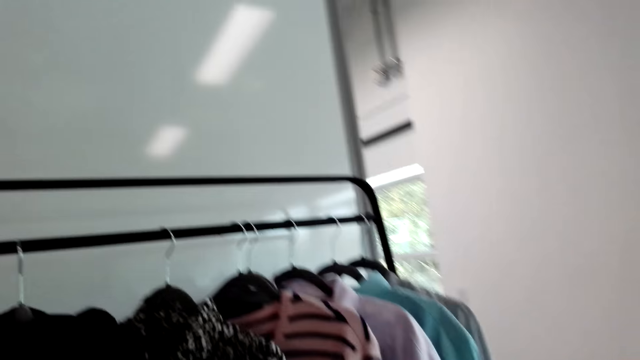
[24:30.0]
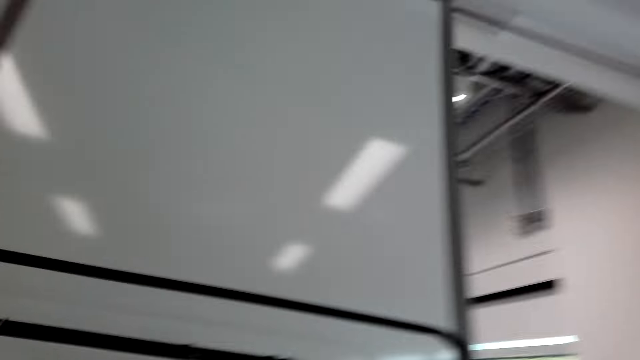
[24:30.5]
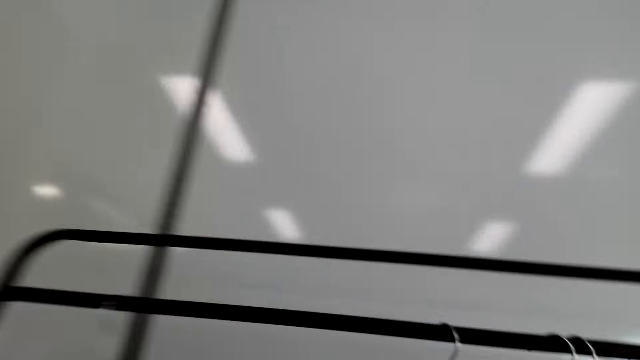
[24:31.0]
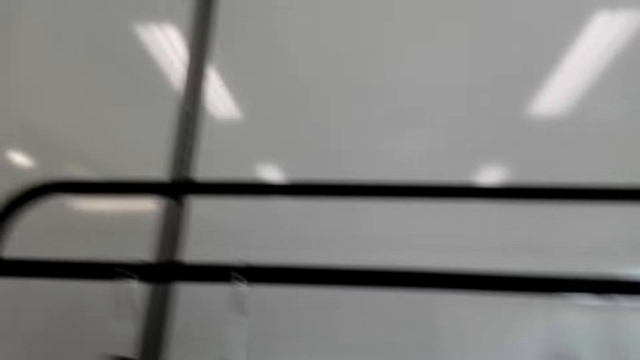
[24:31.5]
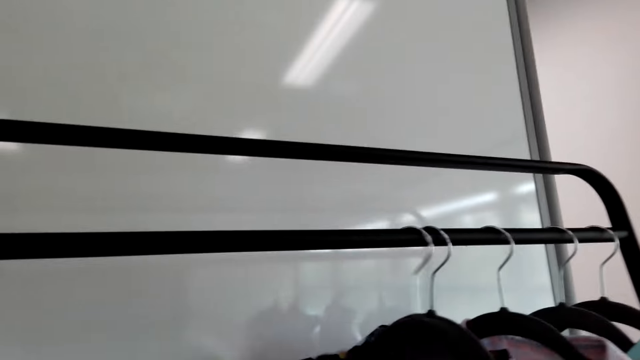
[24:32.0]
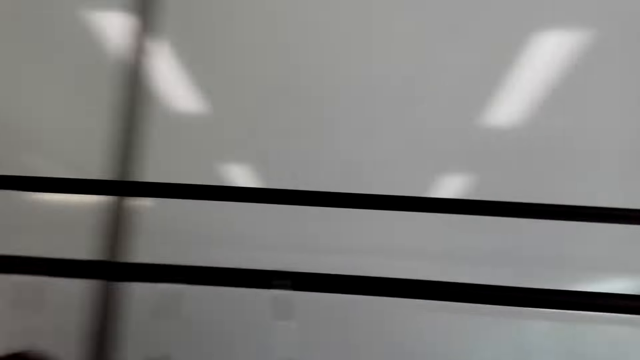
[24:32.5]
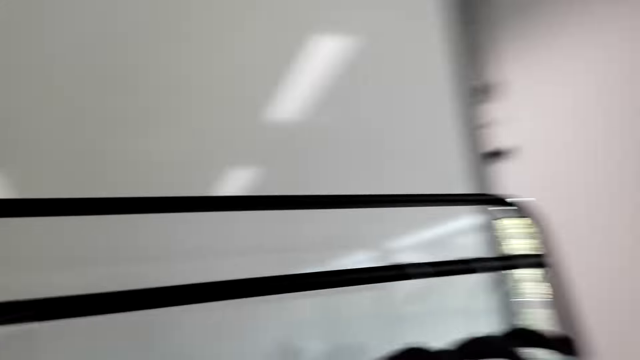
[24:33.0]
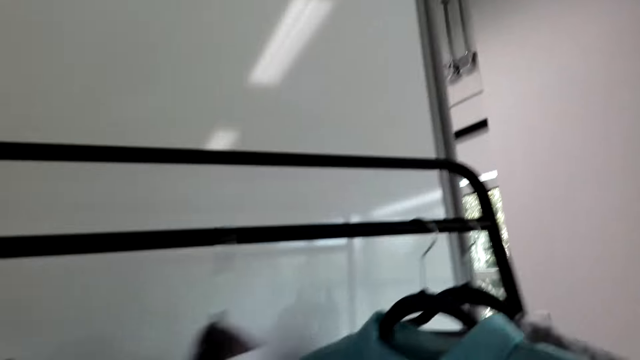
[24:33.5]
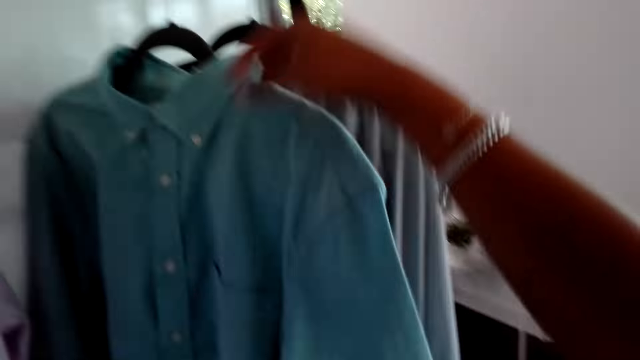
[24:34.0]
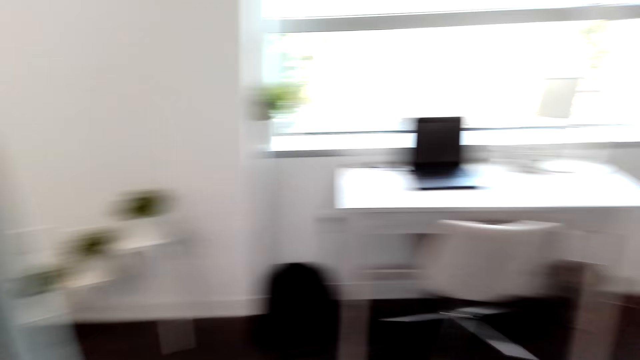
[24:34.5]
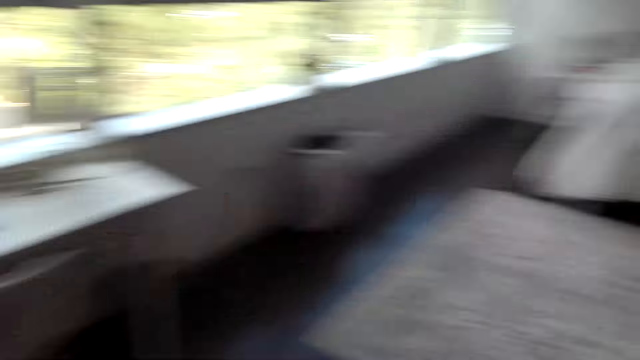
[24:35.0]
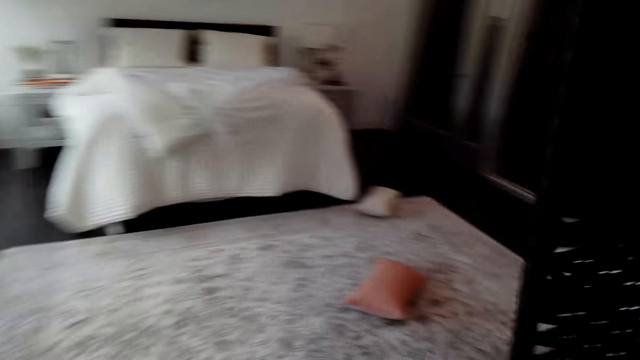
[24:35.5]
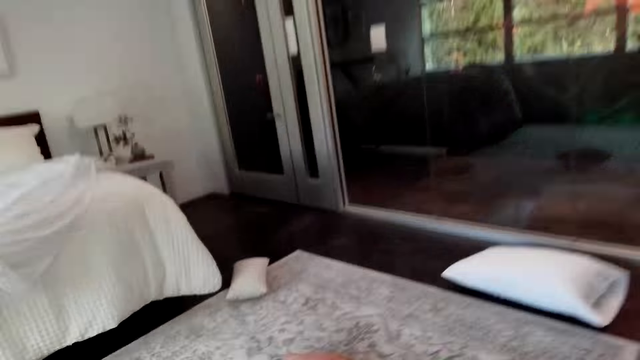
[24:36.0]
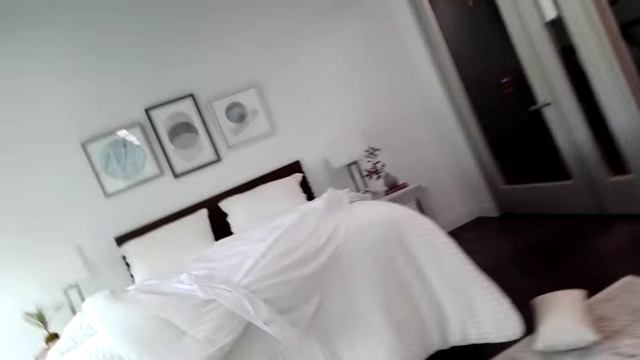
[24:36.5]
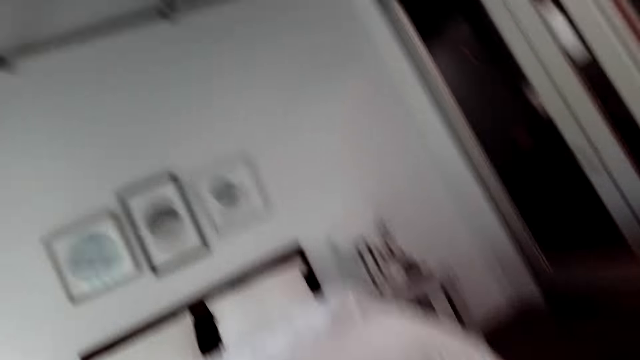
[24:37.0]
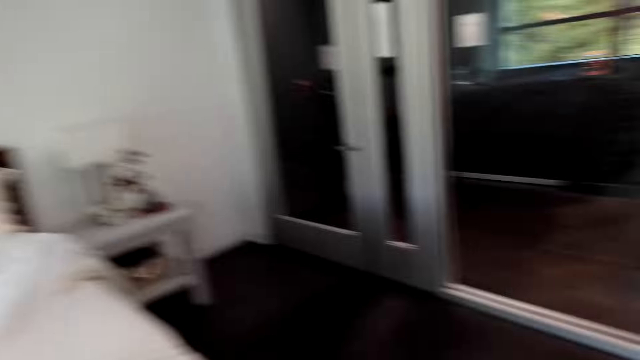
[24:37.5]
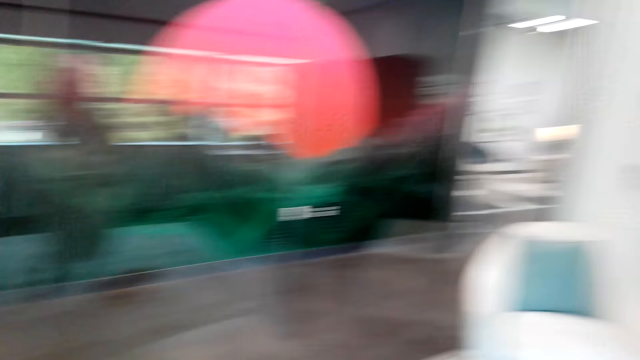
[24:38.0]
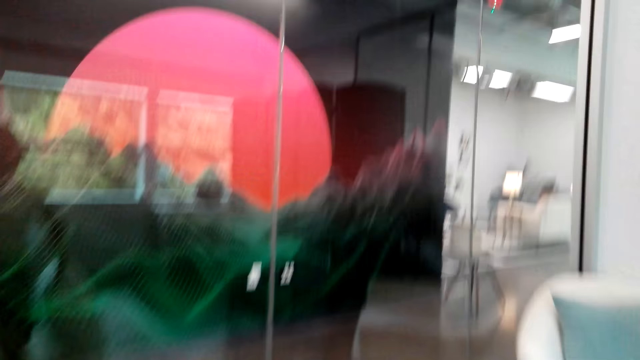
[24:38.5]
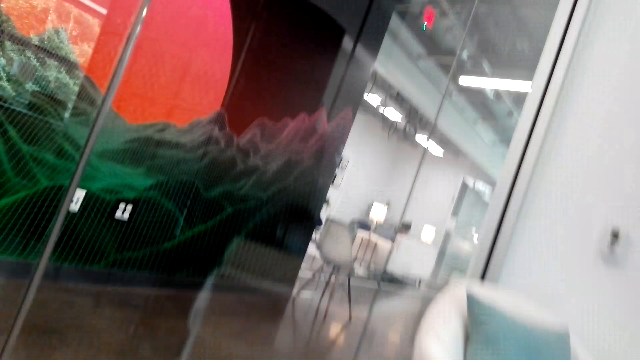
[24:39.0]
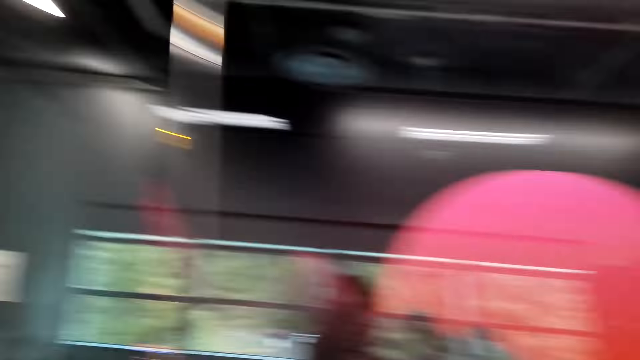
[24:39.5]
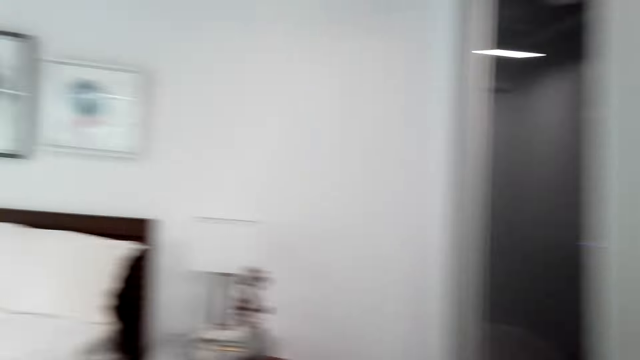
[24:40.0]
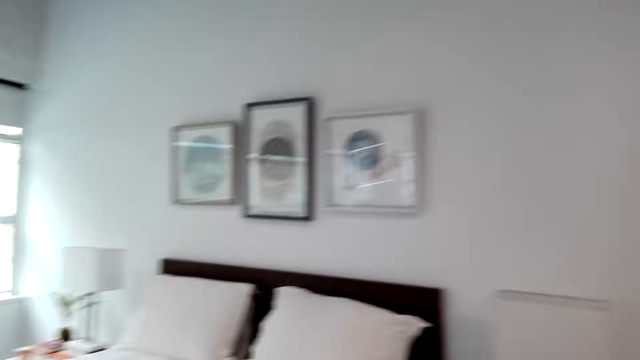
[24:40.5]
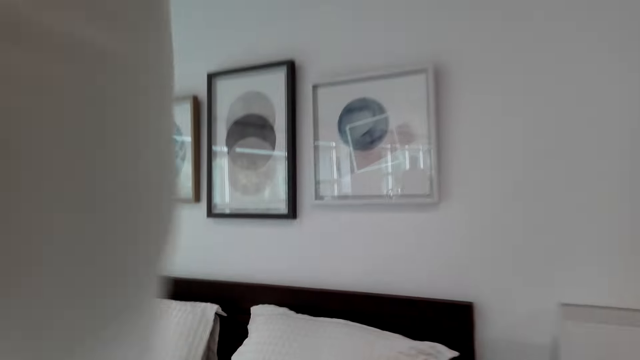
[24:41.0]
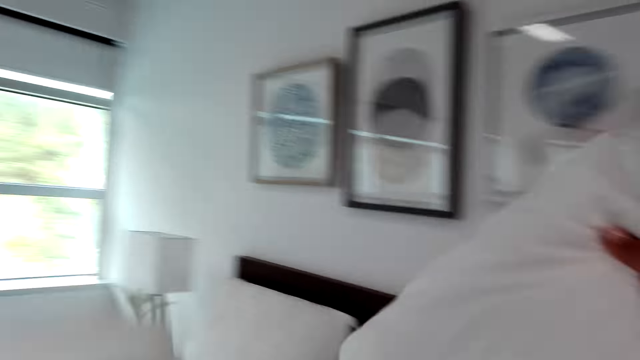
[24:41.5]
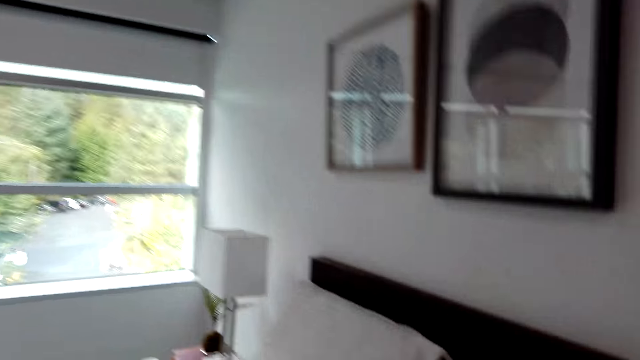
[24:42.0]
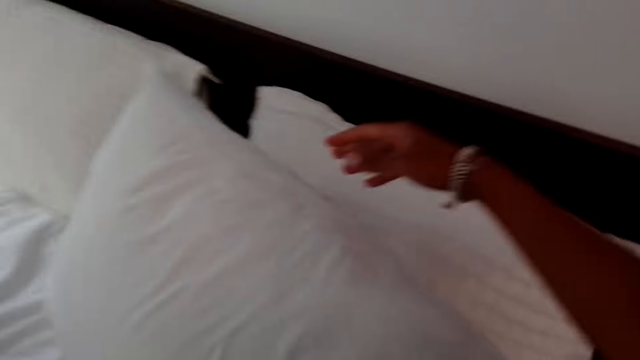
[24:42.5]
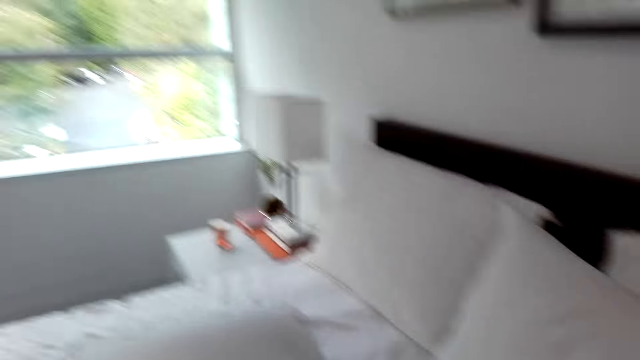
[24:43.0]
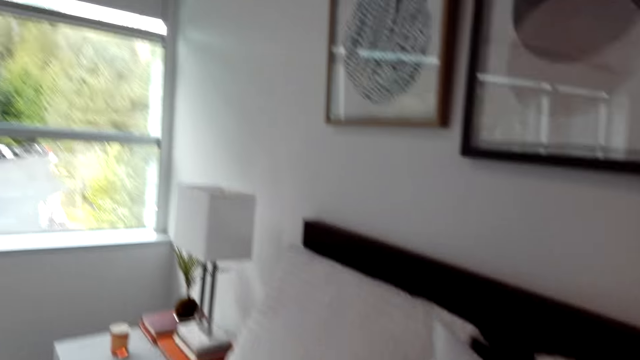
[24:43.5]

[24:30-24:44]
The camera wearer converses with a man. They walk around the house. They pick up pillows. The man converses with the camera wearer. The camera wearer places a pillow on the bed.

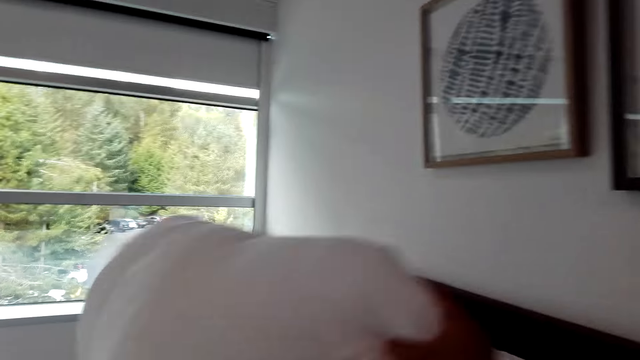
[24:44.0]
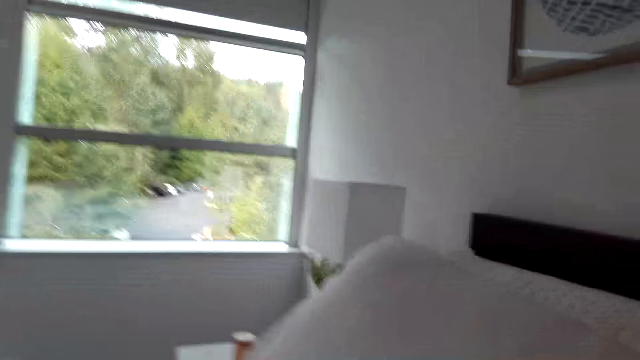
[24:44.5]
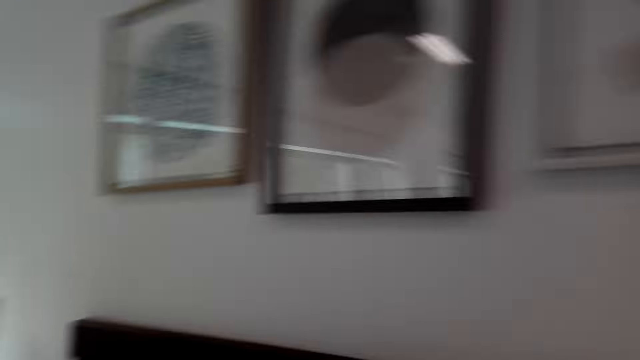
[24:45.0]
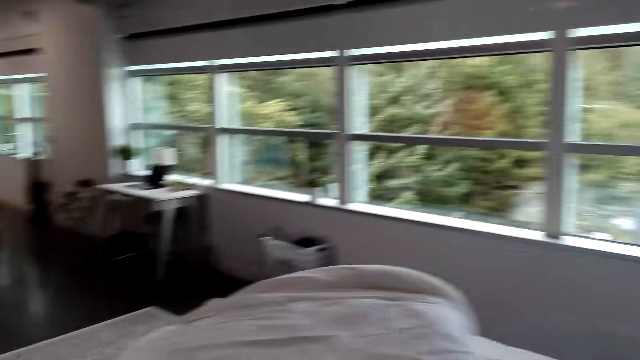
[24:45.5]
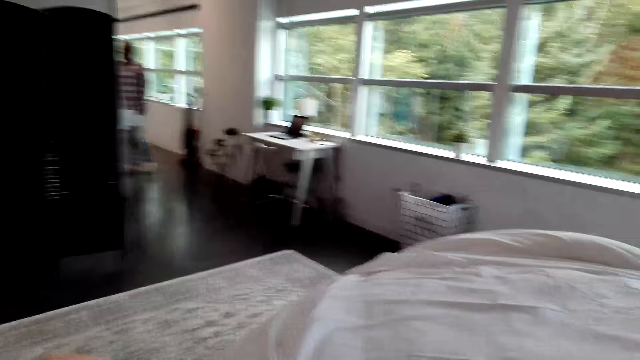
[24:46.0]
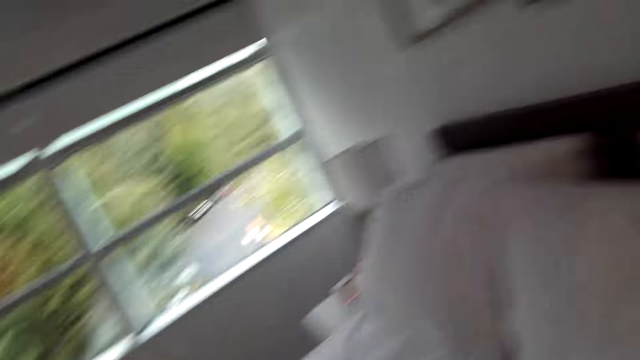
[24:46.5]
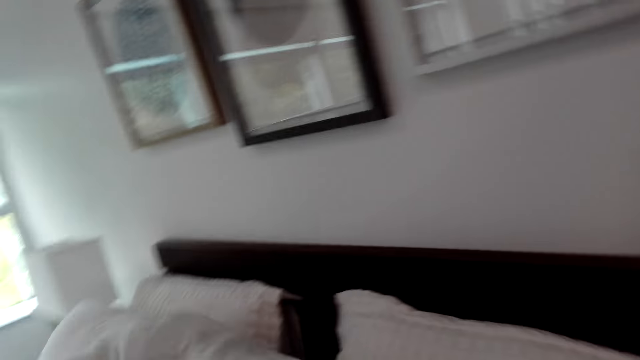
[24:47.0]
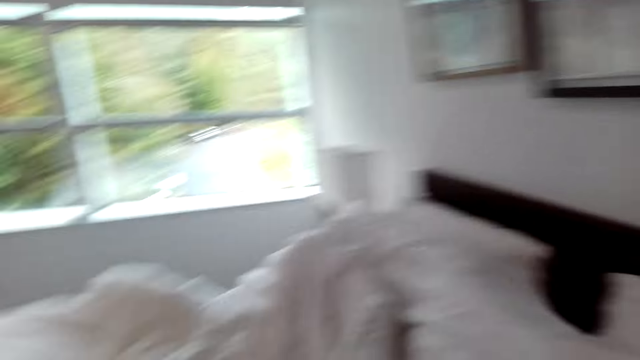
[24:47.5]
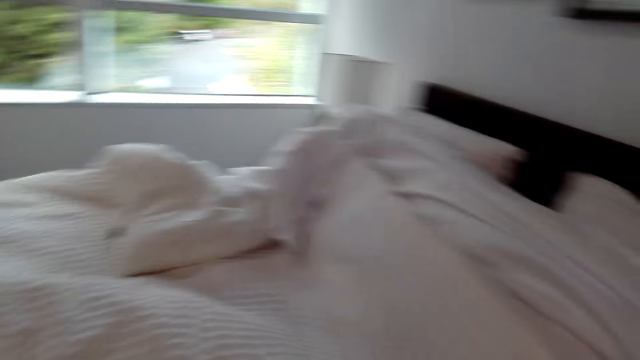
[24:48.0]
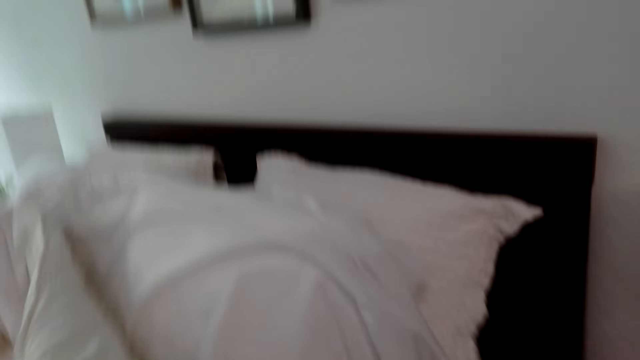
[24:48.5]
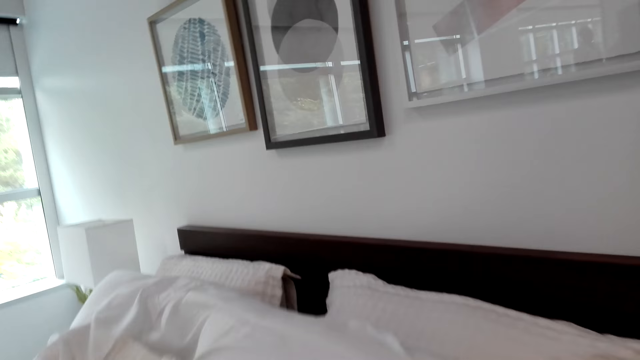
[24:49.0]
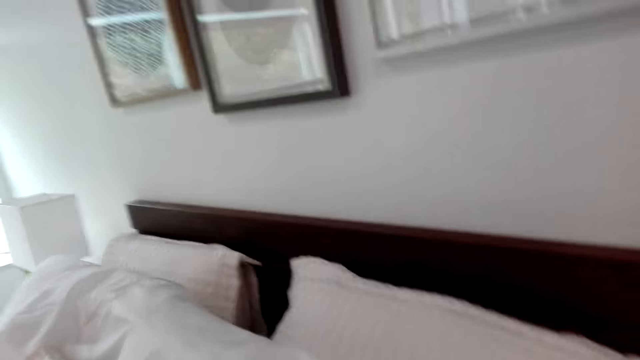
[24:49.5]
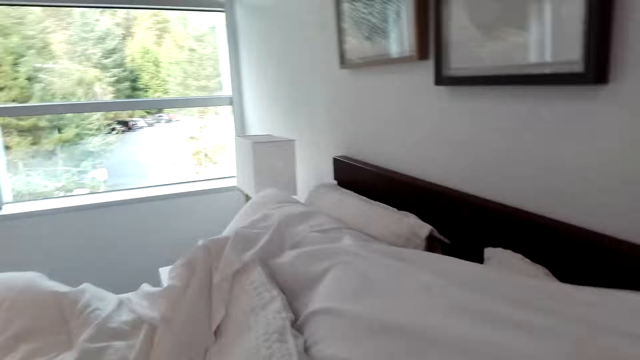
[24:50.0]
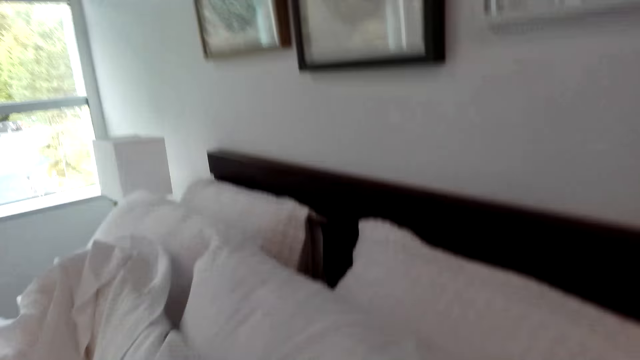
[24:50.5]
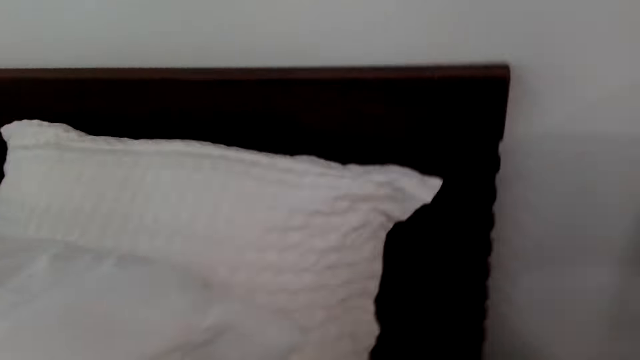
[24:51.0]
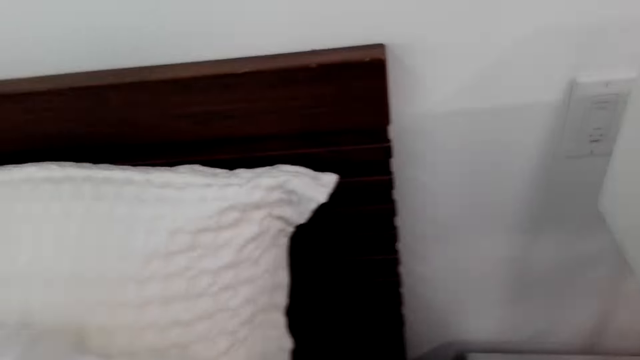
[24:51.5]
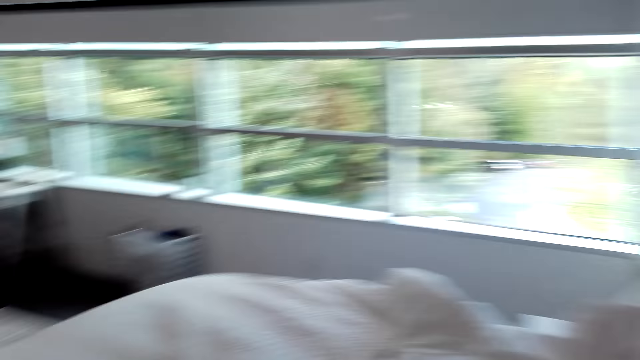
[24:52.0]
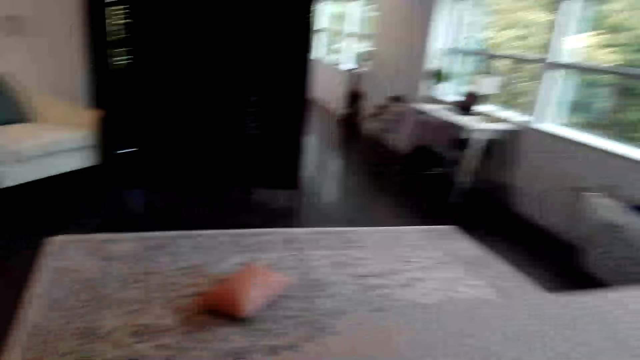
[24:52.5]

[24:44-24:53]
The camera wearer converses with a man. They make a bed. The man fixes the bed. The camera wearer converses with the man.
